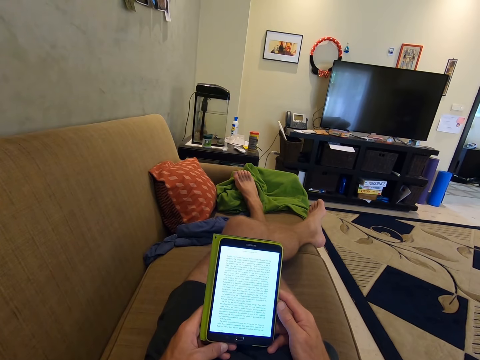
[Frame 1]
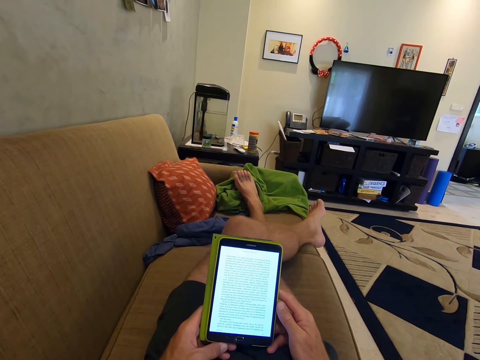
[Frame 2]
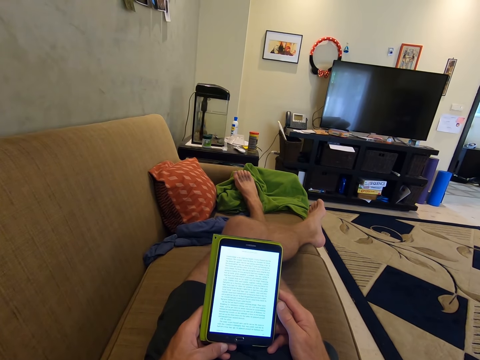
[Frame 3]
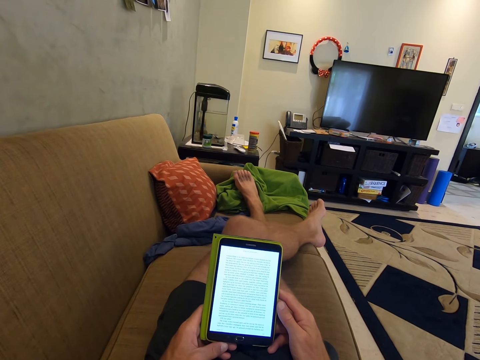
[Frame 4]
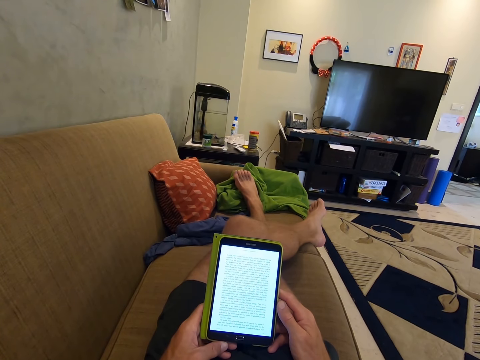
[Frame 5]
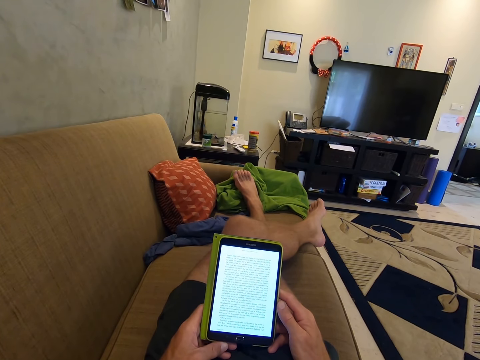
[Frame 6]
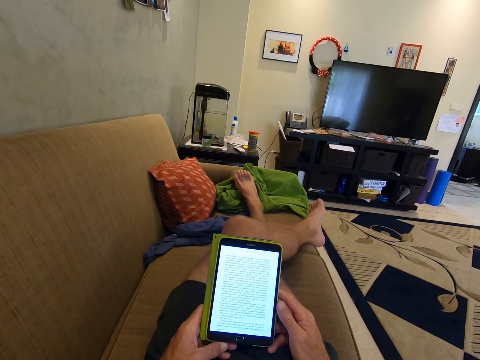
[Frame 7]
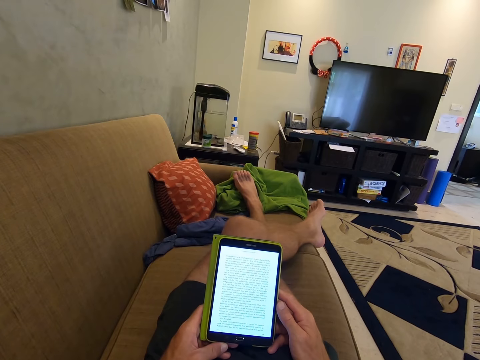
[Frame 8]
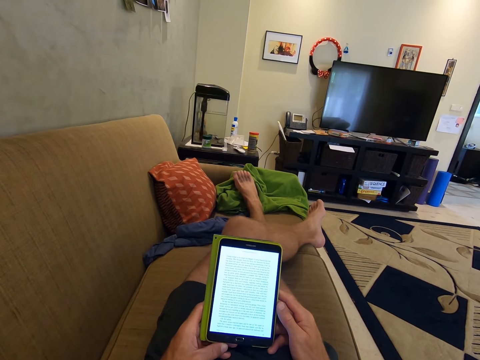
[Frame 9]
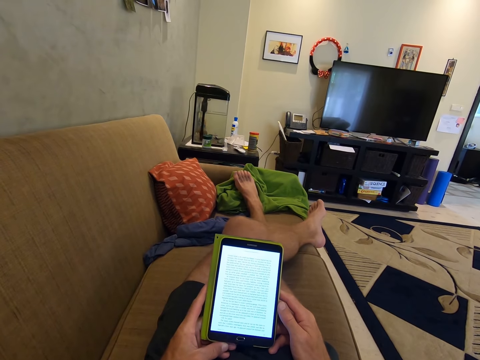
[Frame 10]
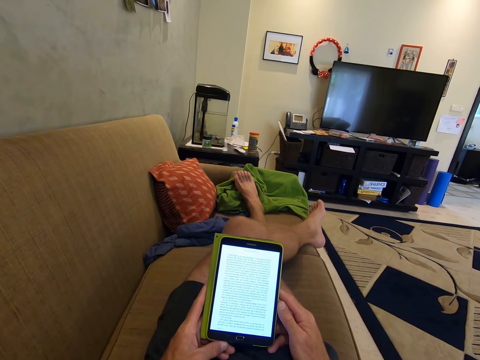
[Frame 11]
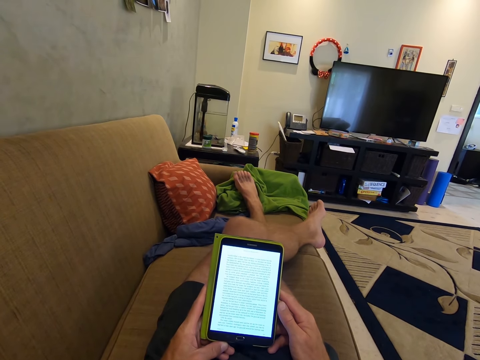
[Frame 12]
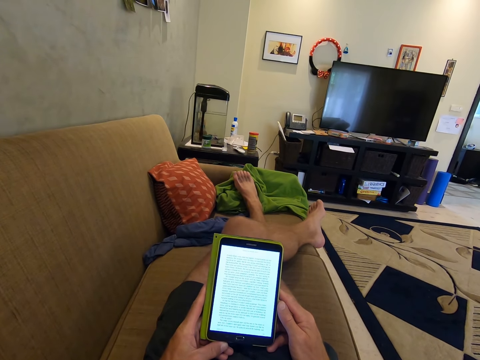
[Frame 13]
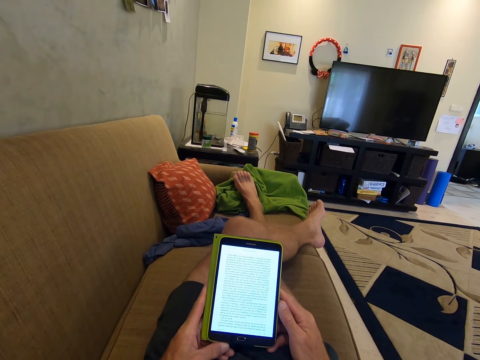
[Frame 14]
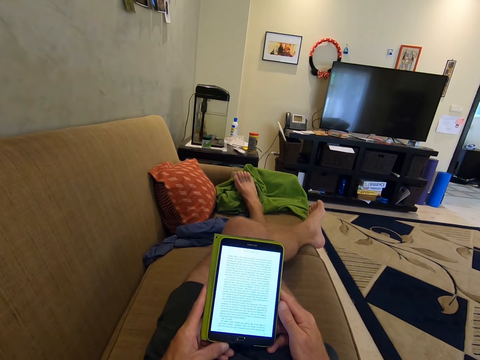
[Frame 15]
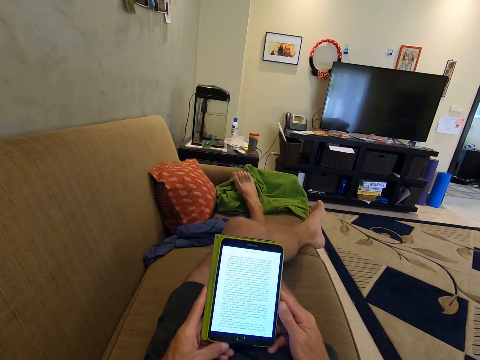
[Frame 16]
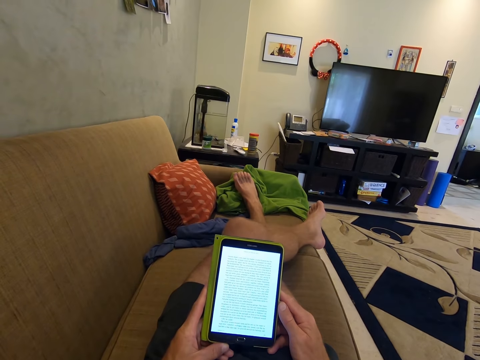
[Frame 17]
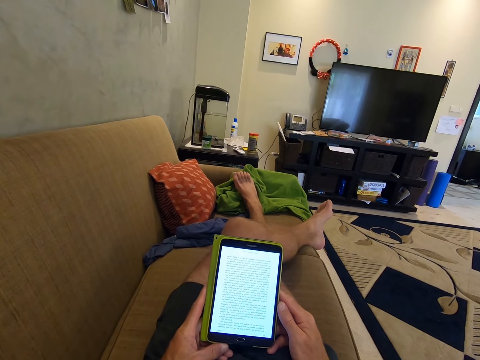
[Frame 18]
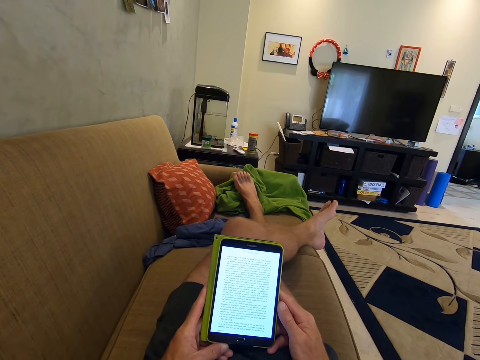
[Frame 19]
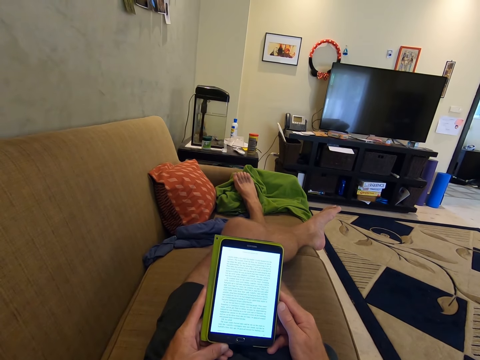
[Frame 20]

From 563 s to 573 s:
The camera wearer lifts a finger.

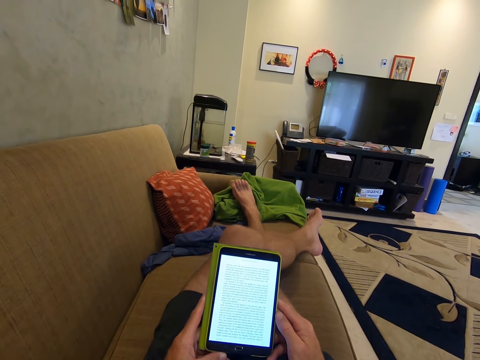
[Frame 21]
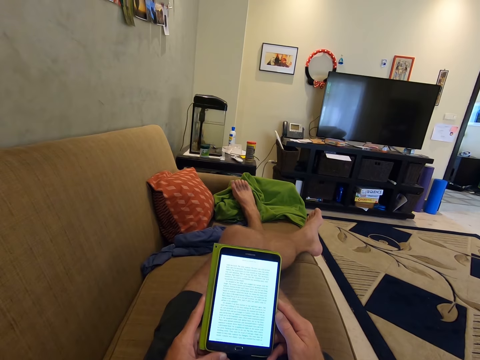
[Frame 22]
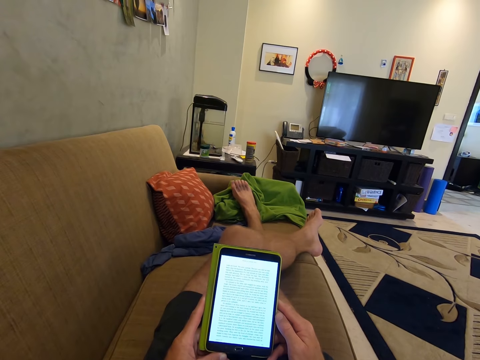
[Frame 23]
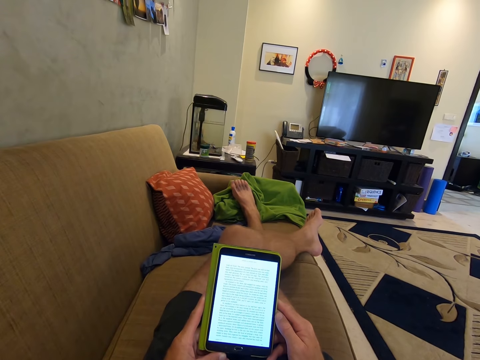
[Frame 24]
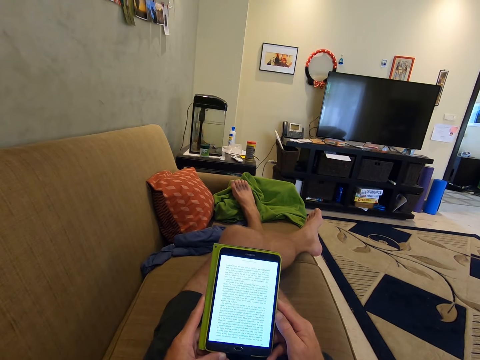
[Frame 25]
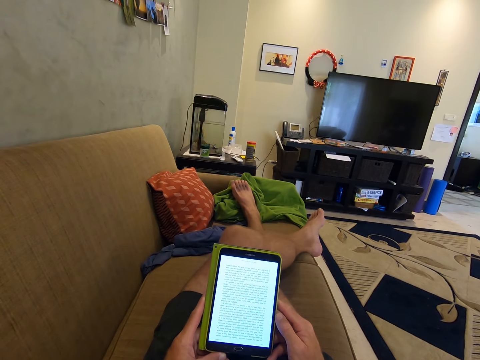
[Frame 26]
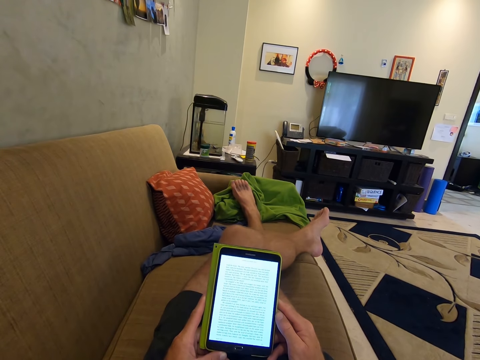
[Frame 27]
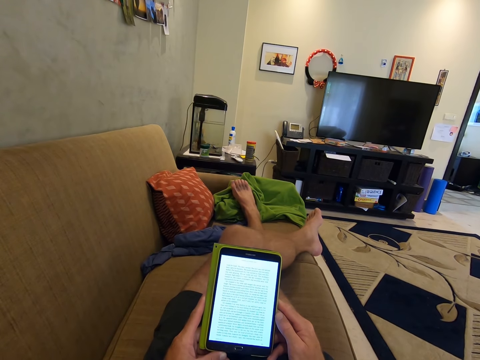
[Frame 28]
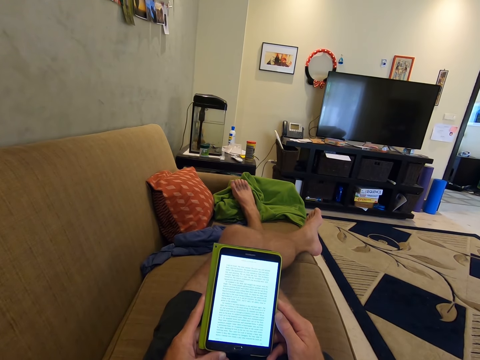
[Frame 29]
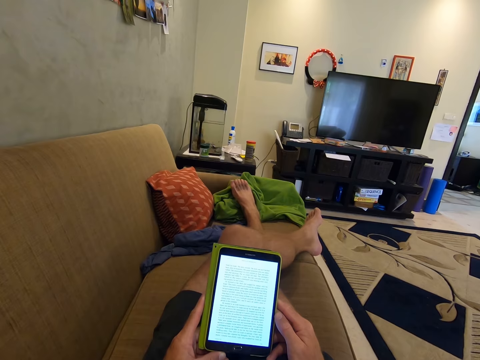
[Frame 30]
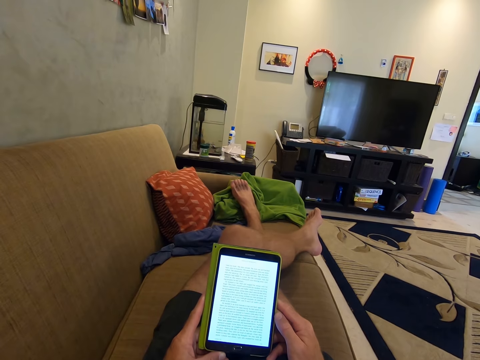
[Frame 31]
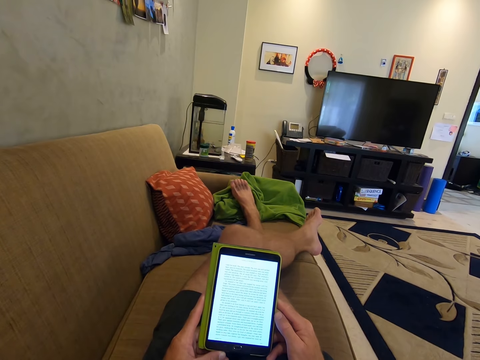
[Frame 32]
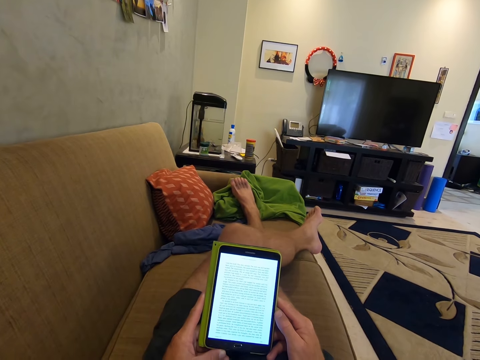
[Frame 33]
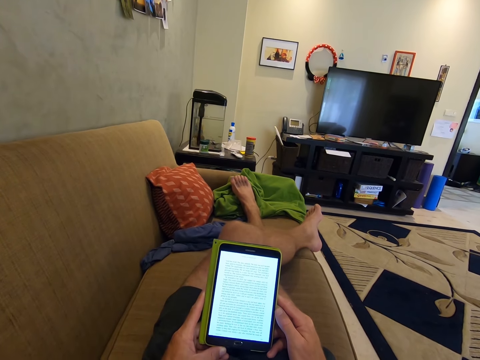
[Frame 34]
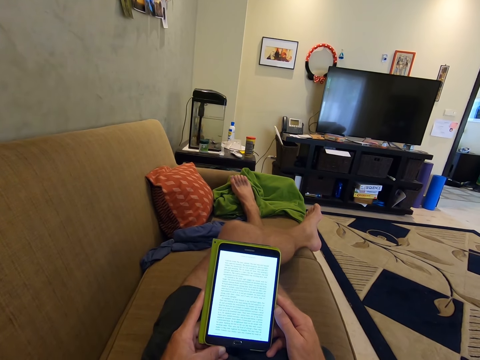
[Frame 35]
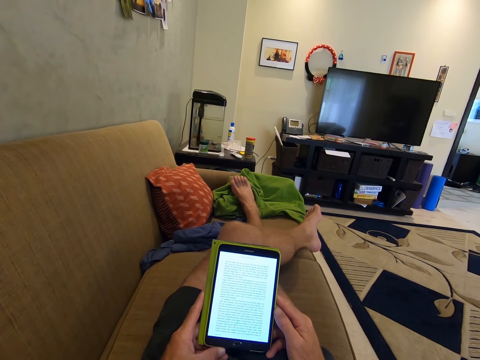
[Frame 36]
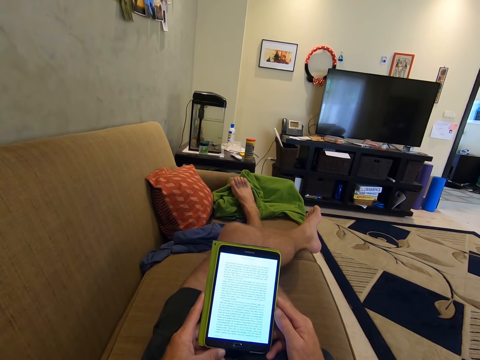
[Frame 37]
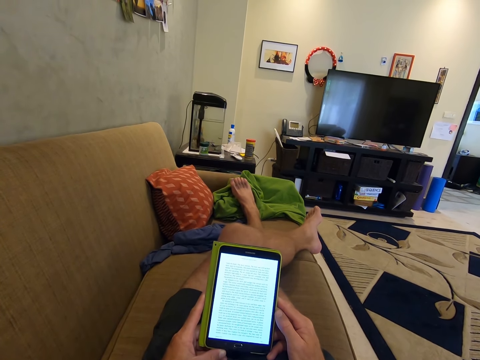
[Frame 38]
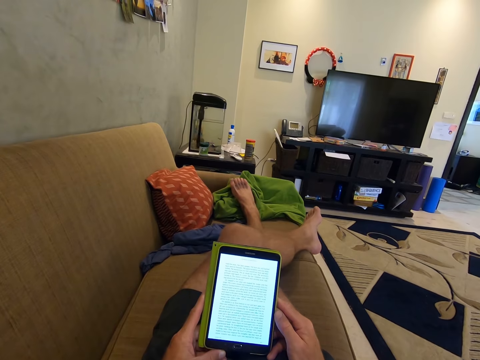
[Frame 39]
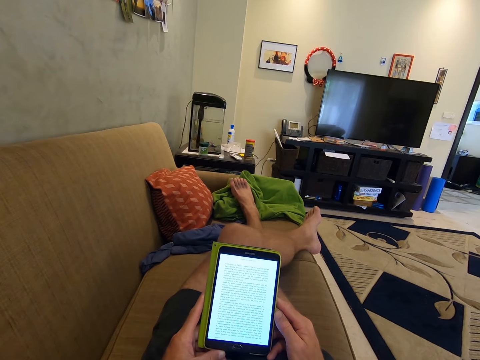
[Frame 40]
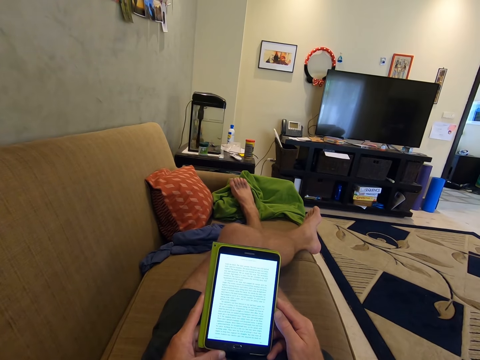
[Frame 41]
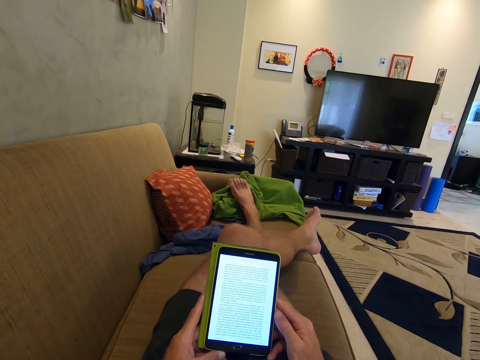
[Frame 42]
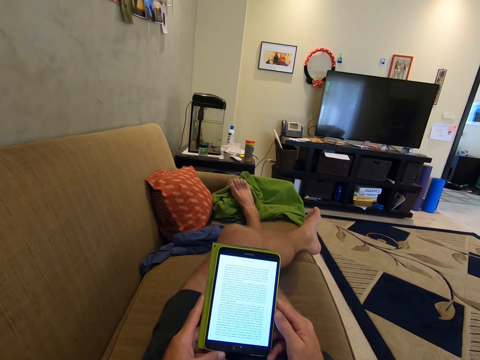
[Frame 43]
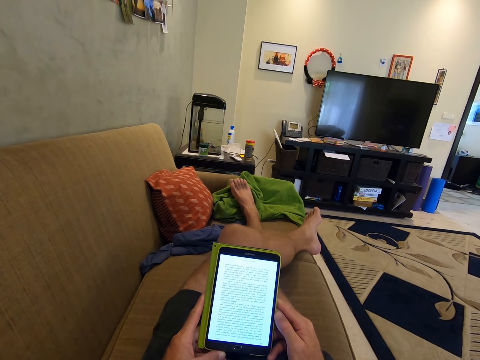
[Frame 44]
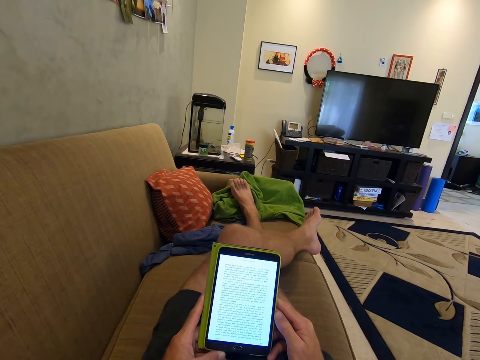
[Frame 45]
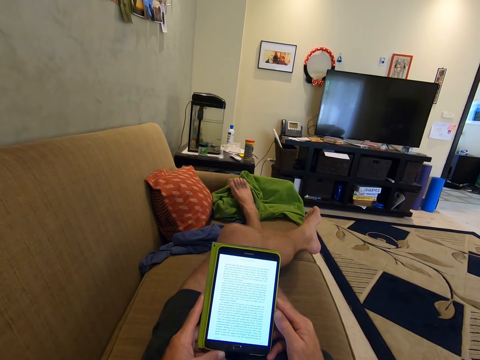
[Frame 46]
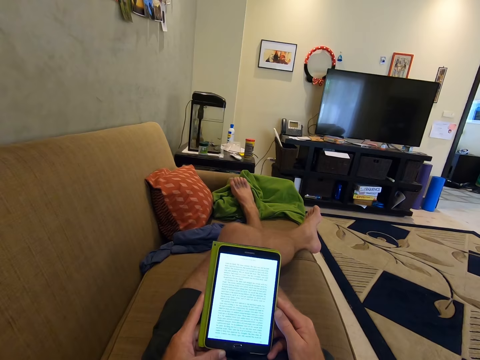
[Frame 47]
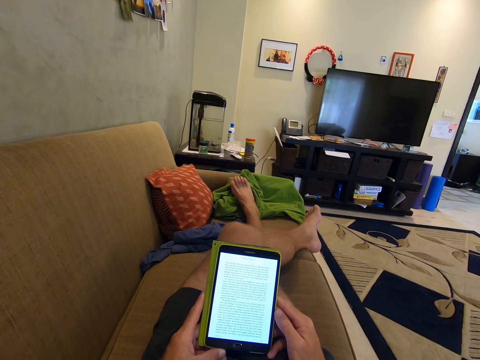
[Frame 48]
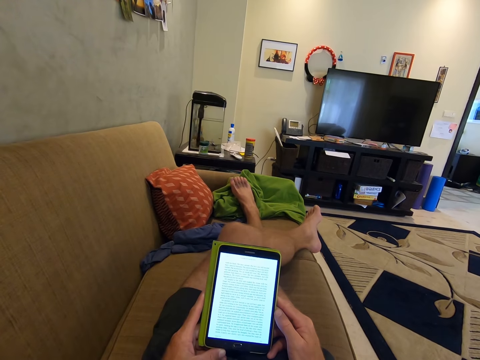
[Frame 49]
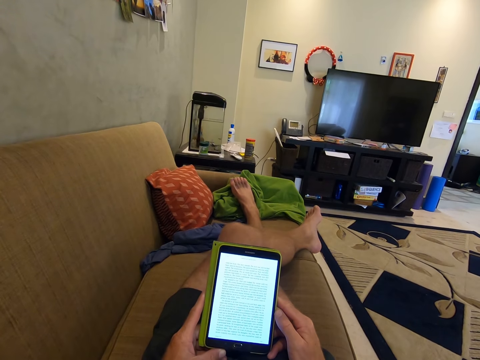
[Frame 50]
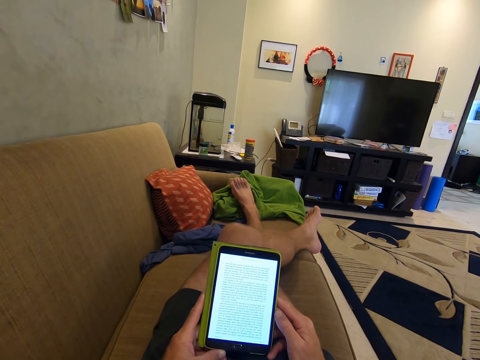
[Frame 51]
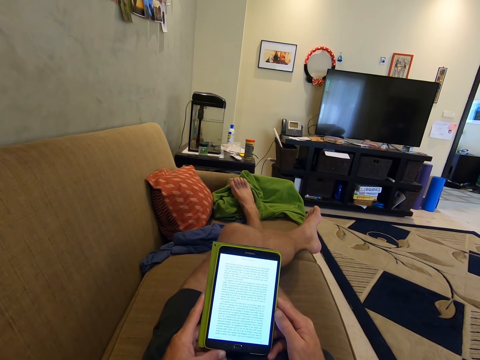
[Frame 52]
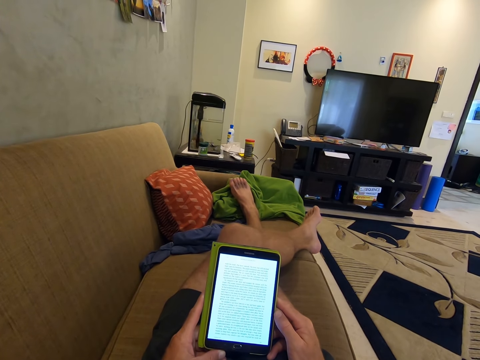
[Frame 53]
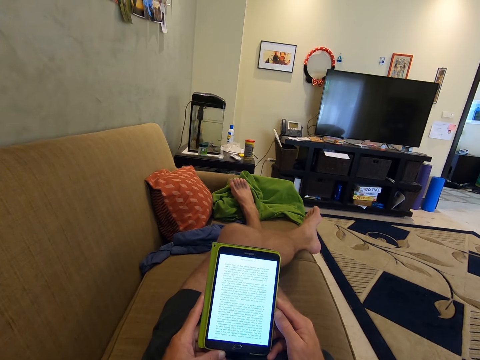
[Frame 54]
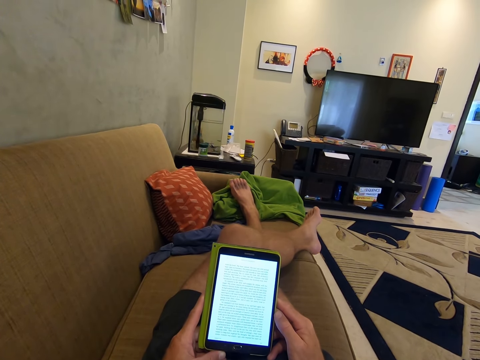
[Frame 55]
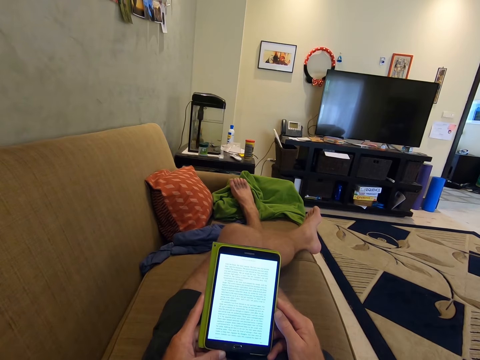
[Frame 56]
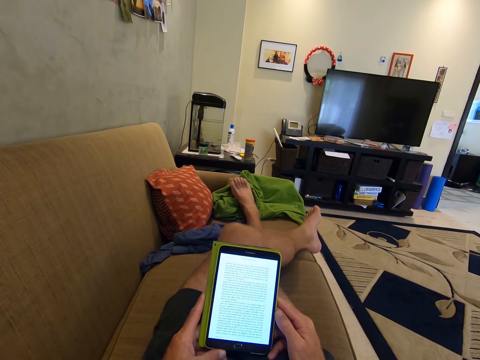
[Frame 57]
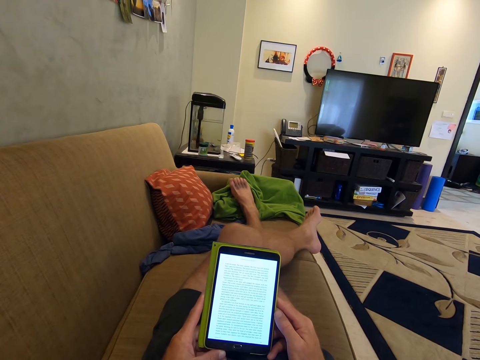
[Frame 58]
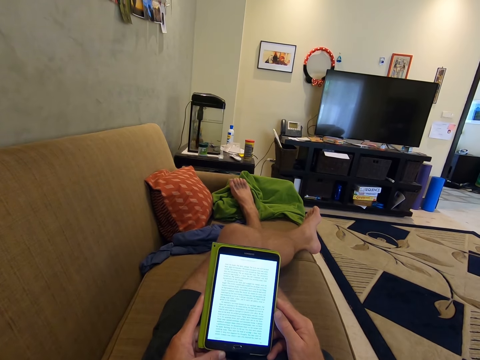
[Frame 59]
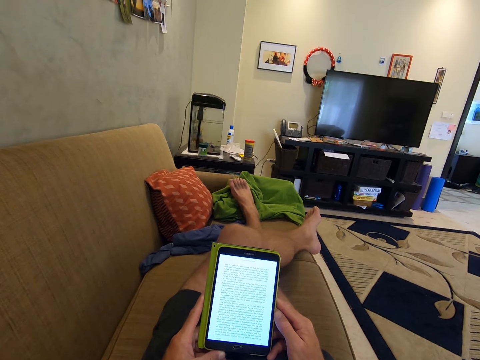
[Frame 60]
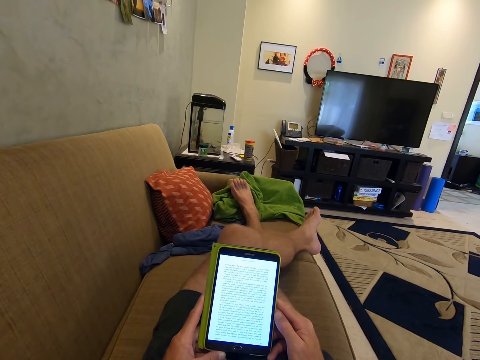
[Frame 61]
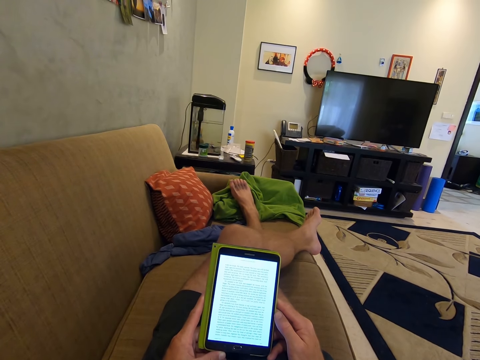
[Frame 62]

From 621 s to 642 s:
The camera wearer reads. They use the phone with both hands.
